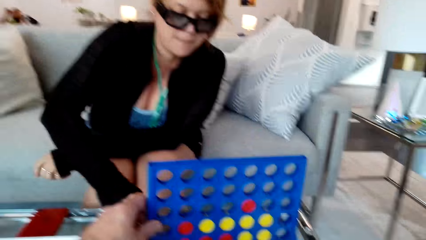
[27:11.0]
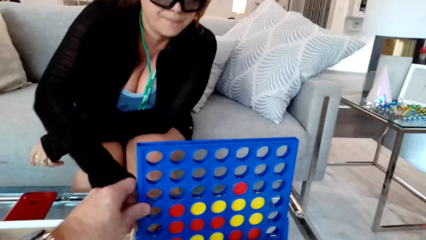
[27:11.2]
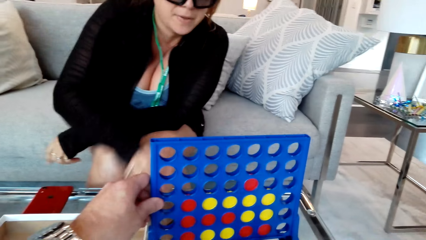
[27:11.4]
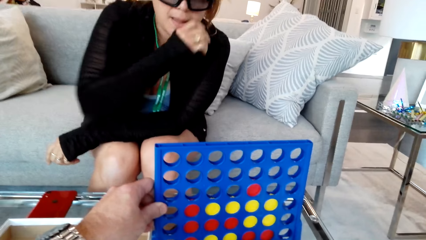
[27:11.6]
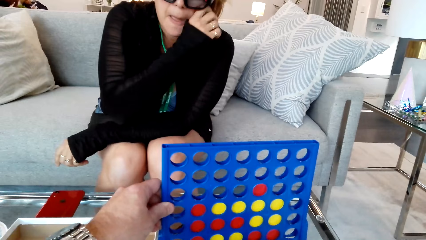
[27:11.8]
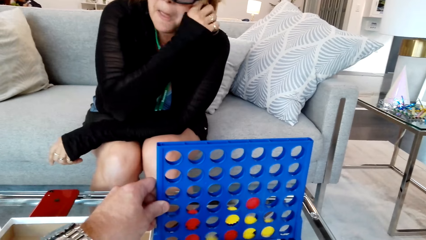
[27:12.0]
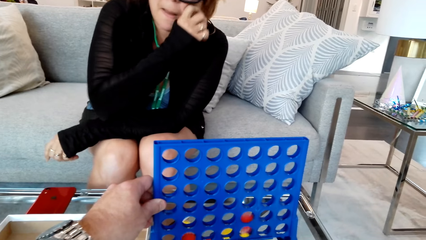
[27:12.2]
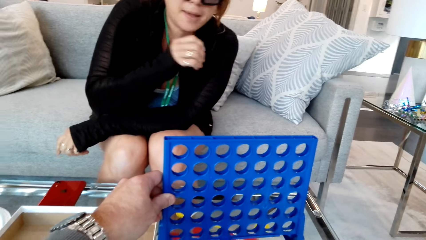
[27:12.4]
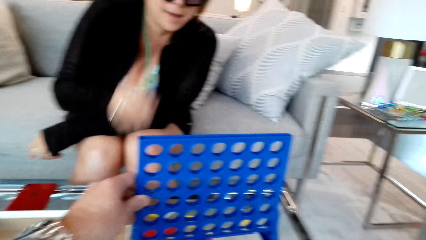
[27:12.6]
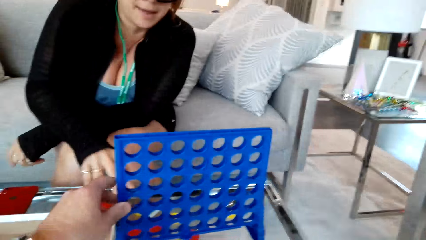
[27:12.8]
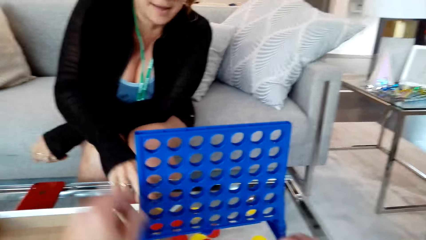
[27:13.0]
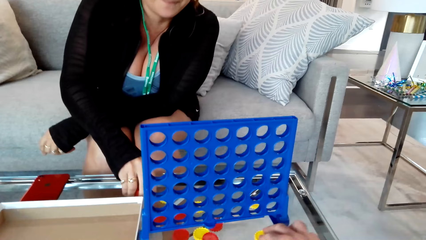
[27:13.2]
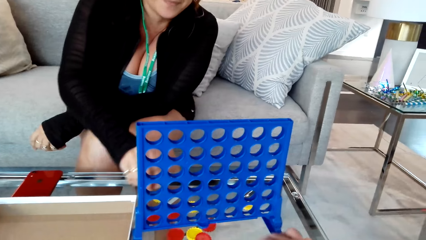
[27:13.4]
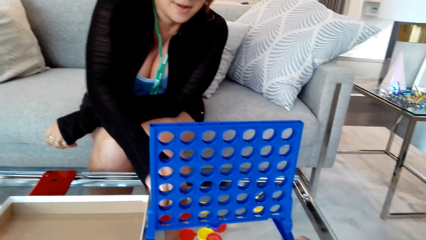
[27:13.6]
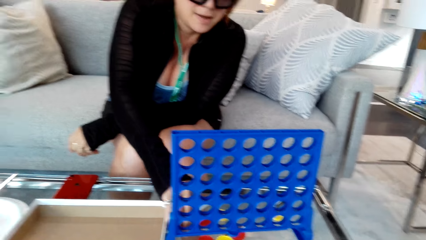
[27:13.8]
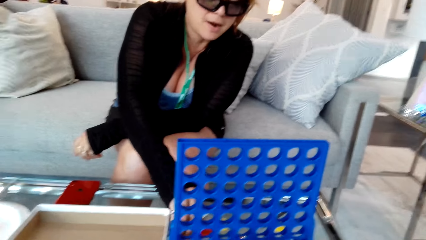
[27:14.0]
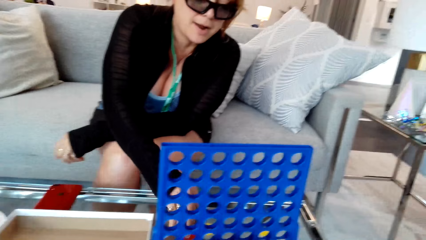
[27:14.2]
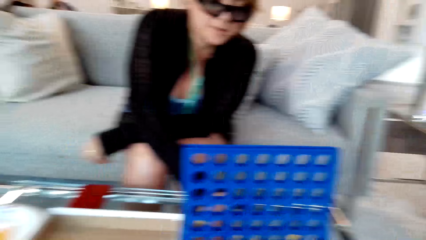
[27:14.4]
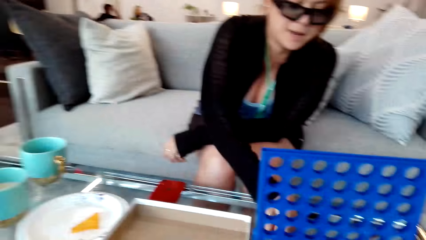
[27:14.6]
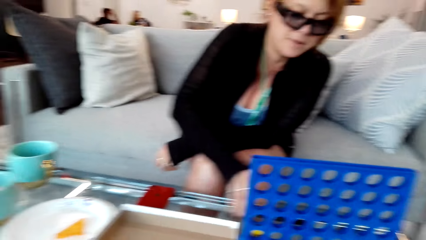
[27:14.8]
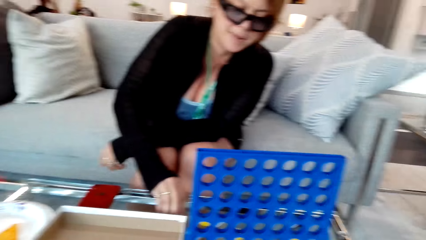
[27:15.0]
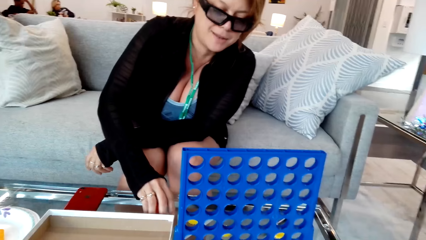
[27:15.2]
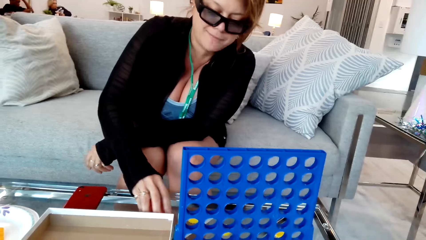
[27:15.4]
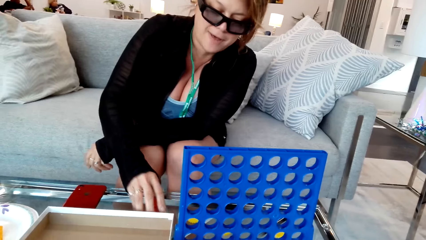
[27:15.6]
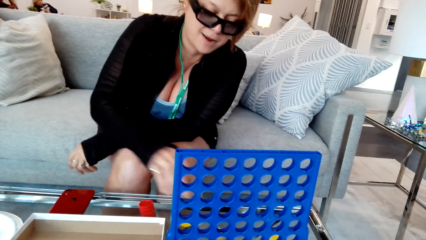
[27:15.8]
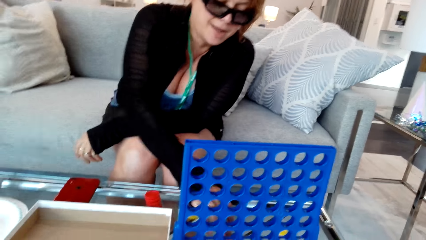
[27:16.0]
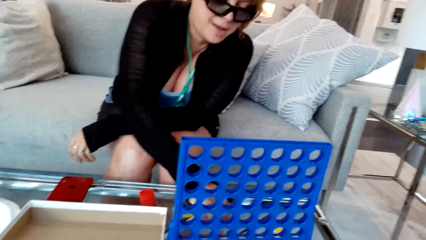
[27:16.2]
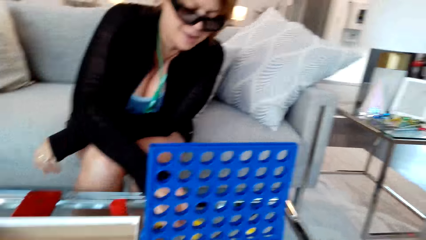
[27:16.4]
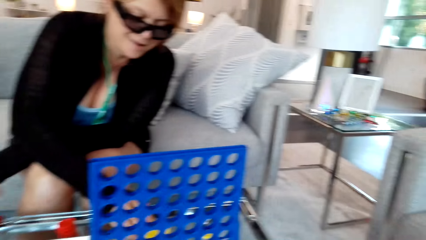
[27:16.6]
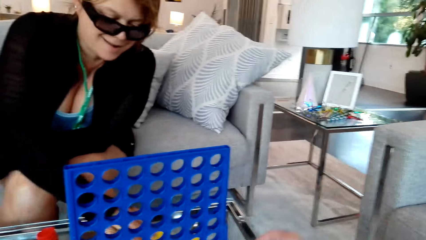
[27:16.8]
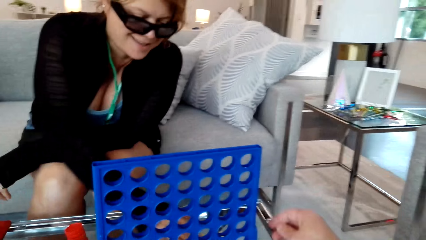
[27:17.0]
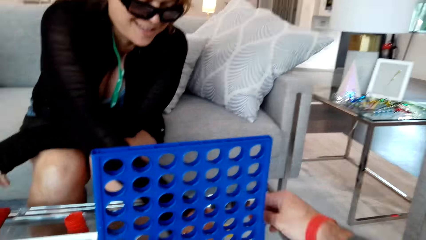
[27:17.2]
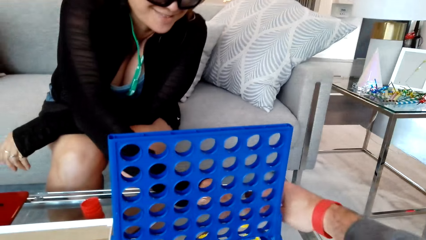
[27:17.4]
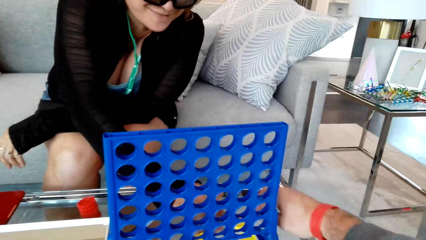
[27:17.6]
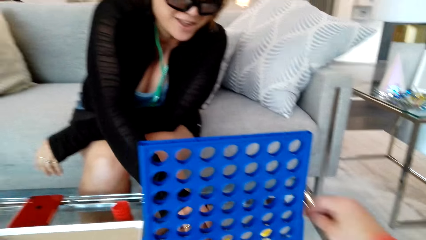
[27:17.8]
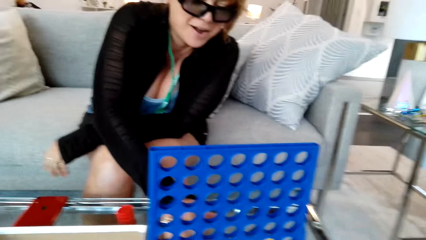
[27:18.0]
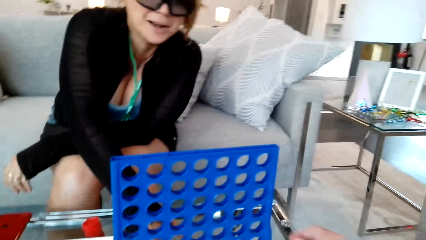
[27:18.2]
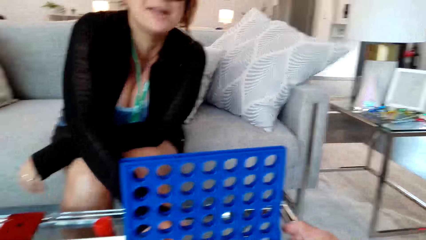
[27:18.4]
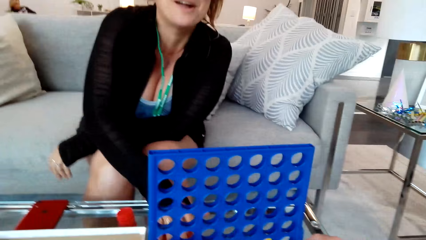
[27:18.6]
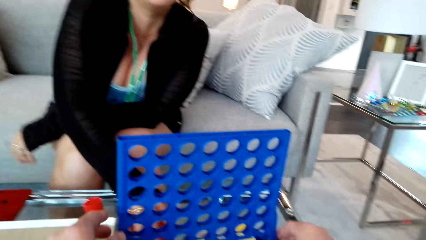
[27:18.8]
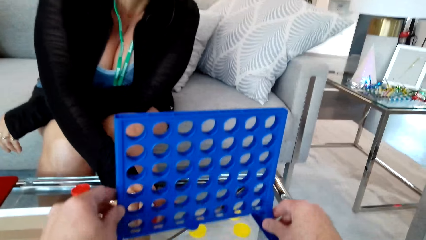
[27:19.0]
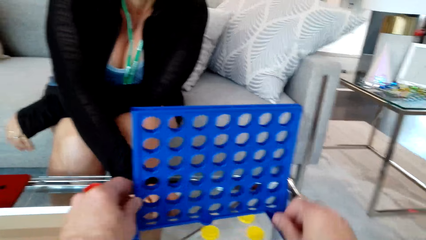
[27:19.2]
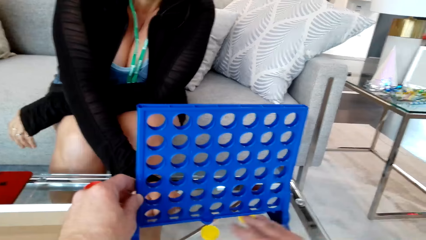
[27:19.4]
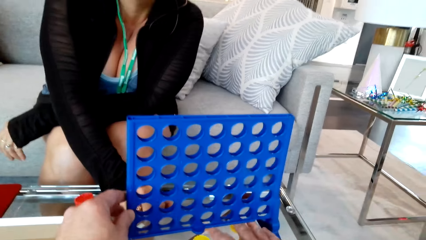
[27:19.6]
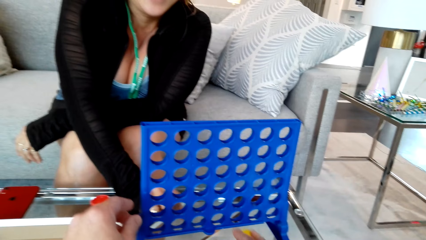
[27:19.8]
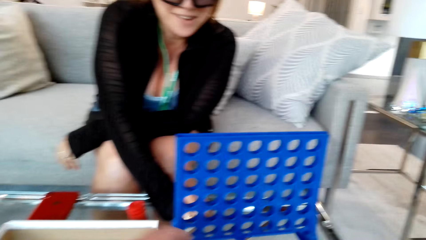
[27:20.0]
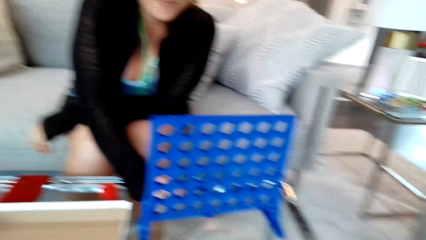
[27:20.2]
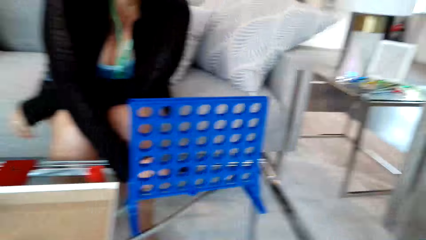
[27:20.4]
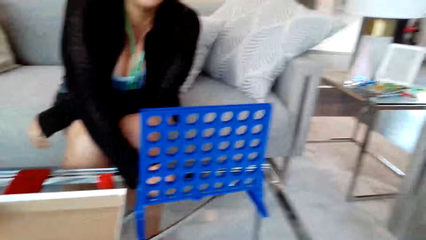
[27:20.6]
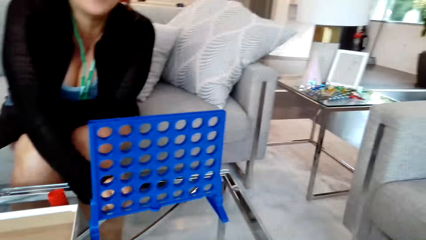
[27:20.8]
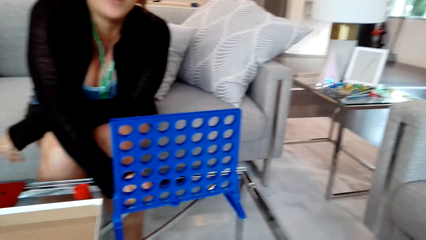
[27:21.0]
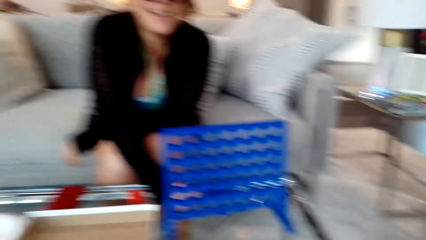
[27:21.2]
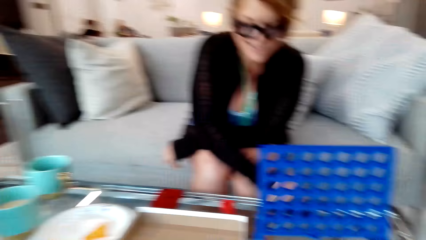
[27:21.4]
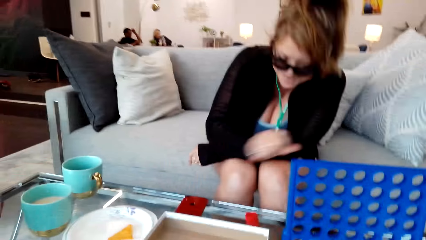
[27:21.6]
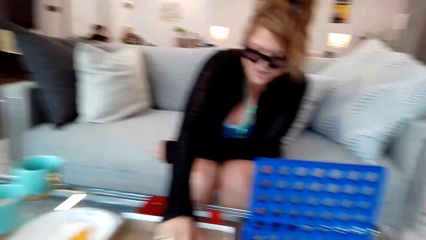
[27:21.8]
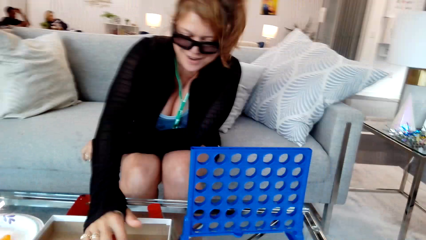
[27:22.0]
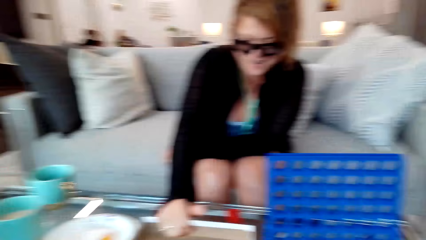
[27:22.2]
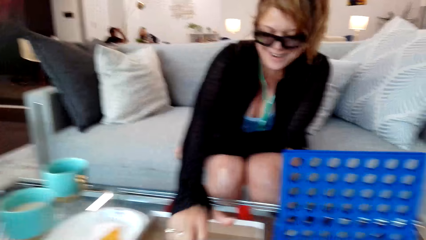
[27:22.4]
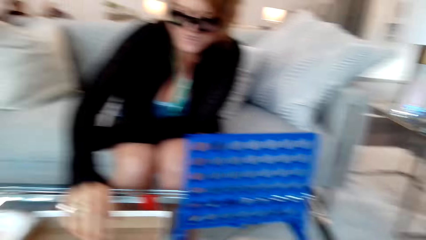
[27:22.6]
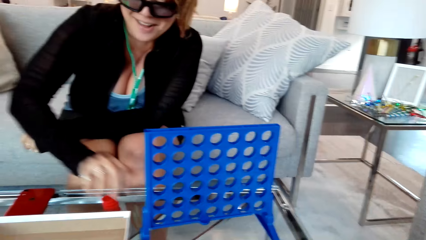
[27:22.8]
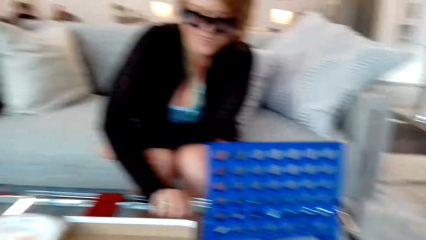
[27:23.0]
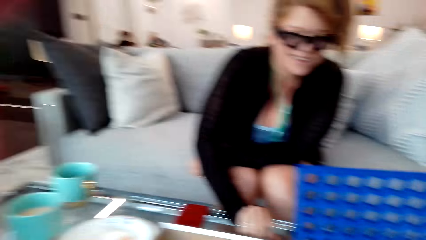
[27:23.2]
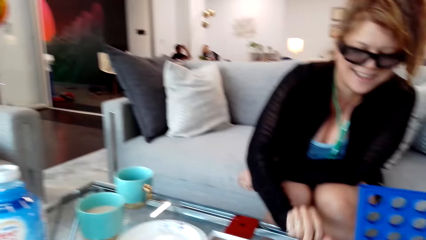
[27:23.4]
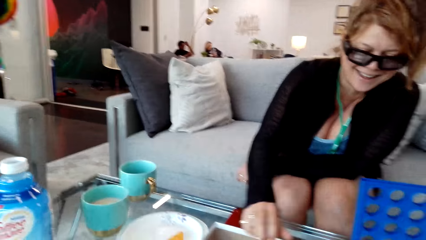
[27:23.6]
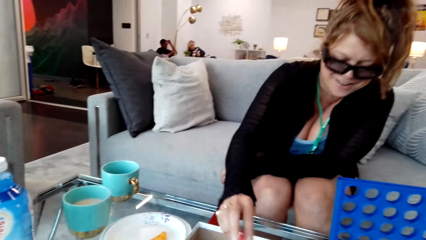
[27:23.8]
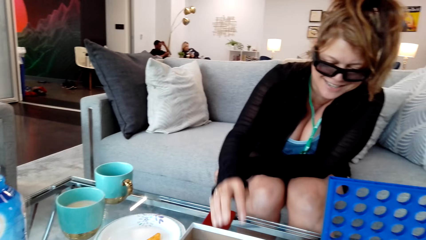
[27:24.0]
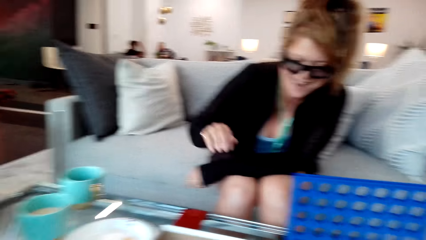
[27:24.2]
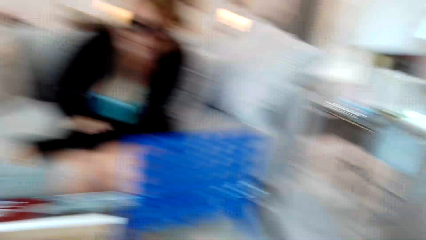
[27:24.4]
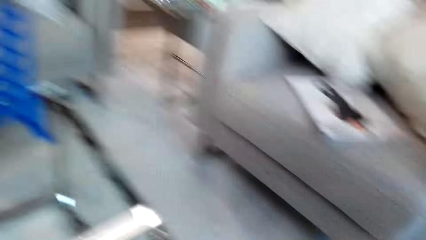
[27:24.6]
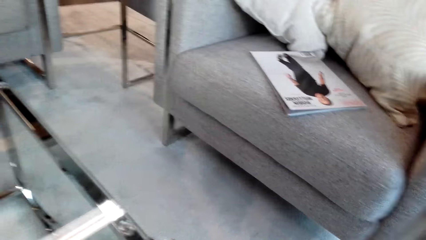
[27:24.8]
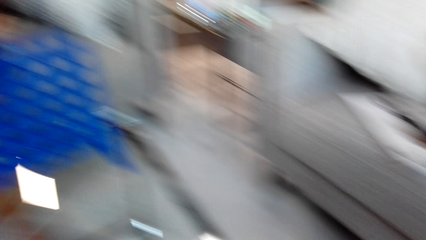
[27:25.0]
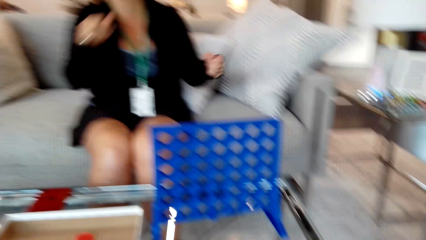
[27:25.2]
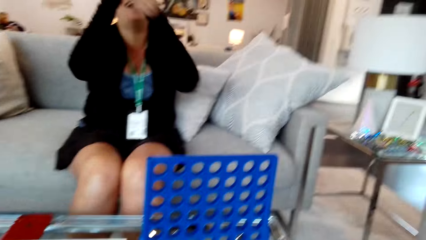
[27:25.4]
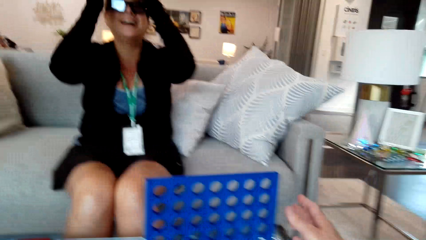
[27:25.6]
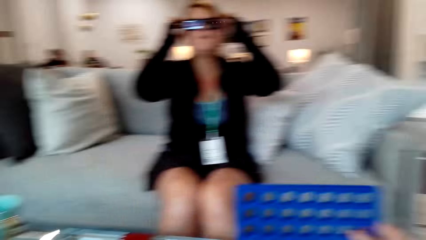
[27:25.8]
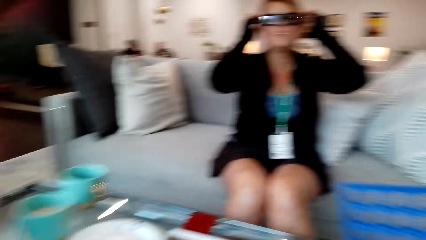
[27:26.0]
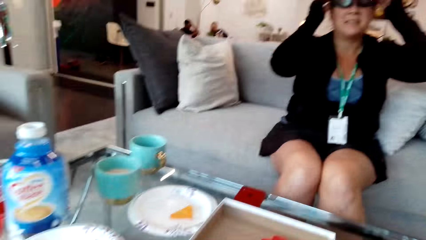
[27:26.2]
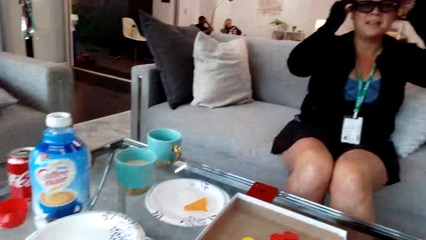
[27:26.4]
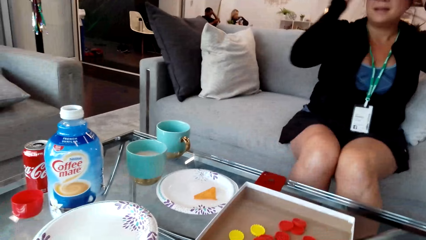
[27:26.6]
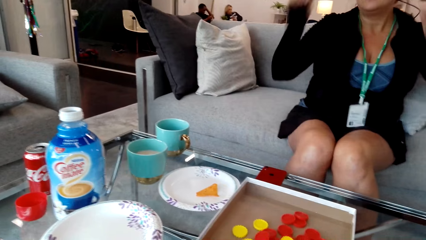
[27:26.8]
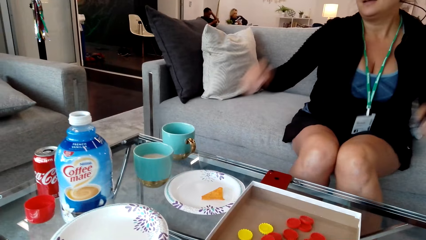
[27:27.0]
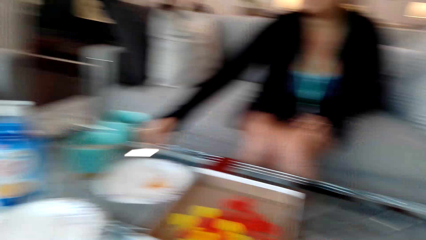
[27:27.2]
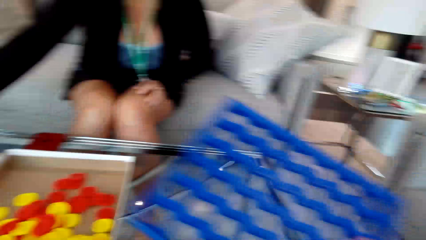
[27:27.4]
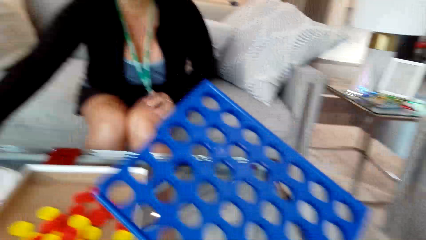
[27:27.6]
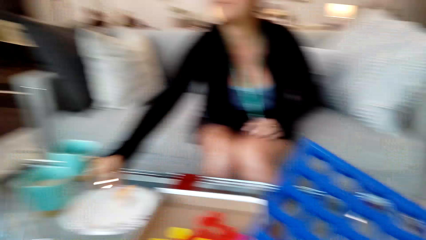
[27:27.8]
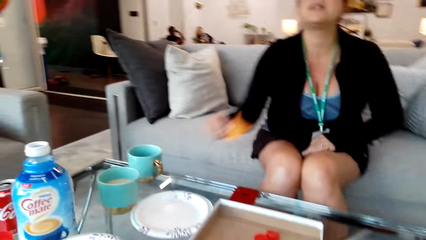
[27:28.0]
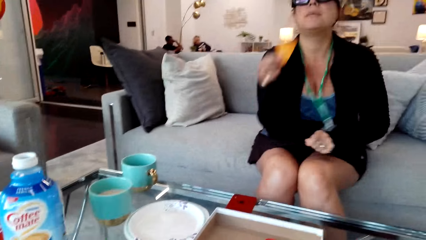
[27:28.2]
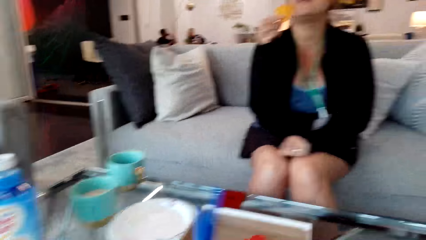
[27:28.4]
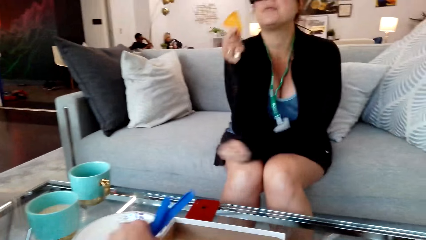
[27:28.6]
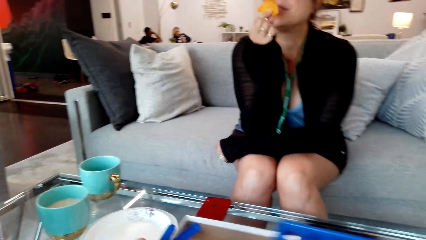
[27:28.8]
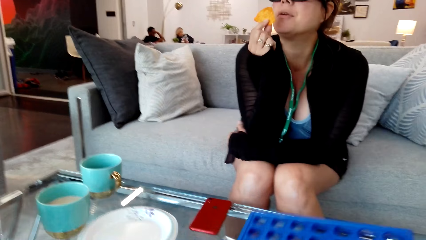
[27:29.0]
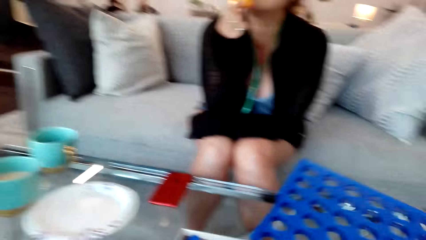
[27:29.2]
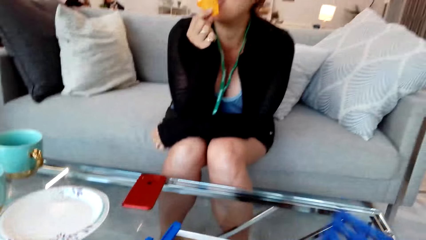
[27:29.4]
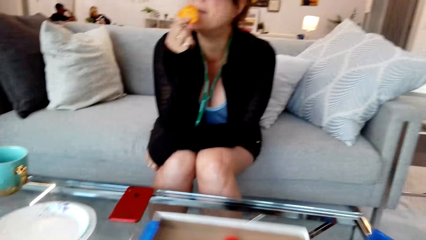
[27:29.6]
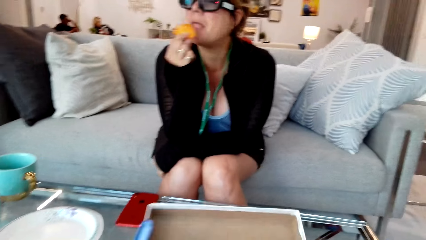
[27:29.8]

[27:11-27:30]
The camera wearer holds the grid. A woman touches the face, picks up the disk, puts the disk on the table and moves the disc. The camera wearer plays a game with the woman. They hold the grid. They converse with the woman. The woman moves the disc. The camera wearer plays a game with the woman. They move the camera around. The woman touches the camera. The woman touches her glasses. The woman picks the fruit or chips from the plate. The woman eats the chips.
